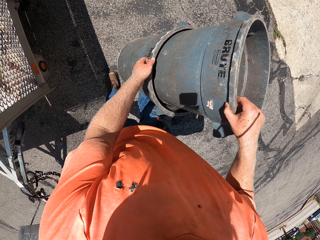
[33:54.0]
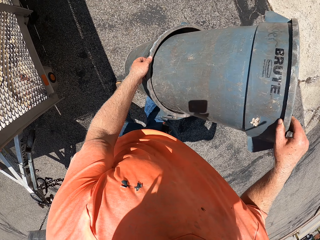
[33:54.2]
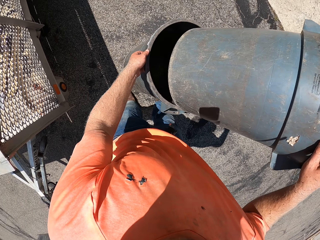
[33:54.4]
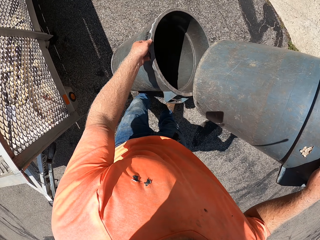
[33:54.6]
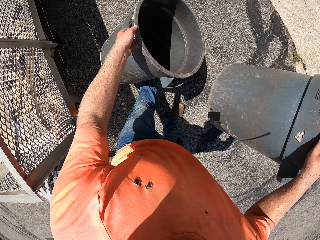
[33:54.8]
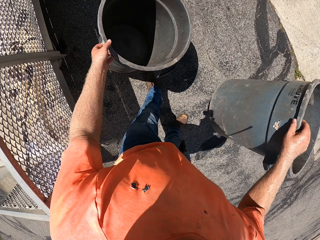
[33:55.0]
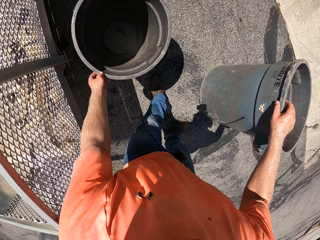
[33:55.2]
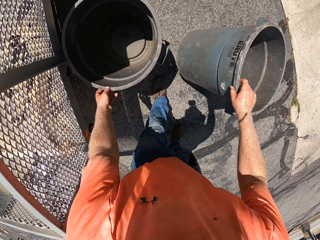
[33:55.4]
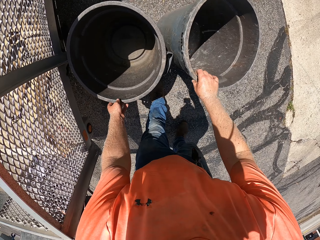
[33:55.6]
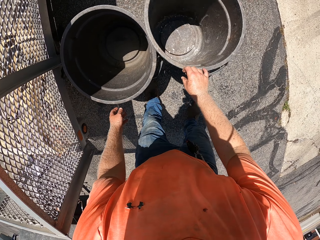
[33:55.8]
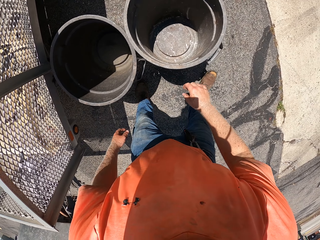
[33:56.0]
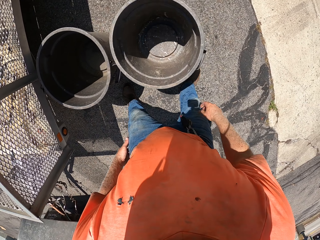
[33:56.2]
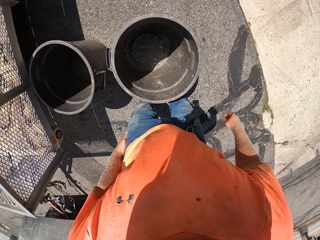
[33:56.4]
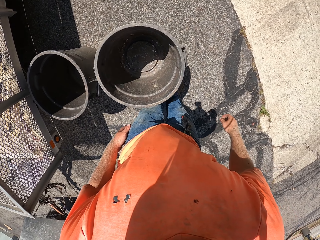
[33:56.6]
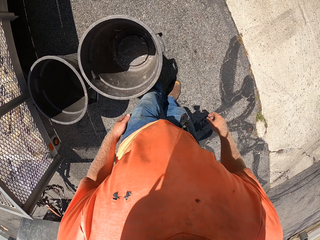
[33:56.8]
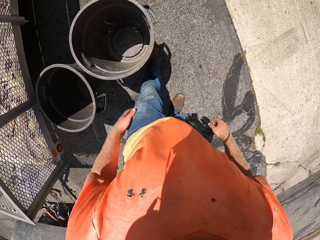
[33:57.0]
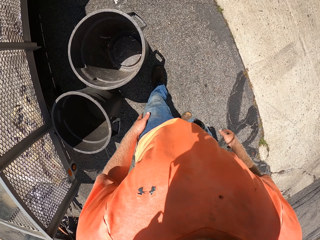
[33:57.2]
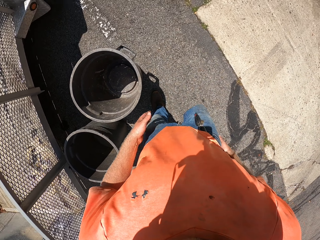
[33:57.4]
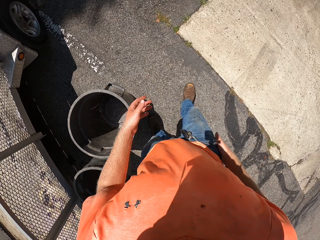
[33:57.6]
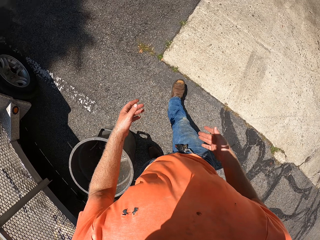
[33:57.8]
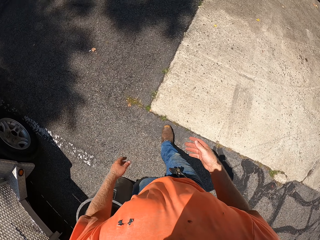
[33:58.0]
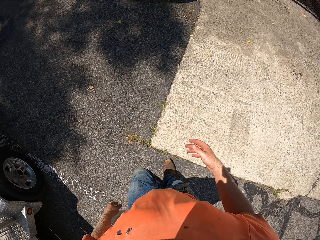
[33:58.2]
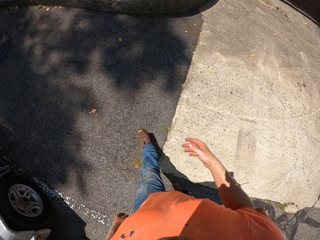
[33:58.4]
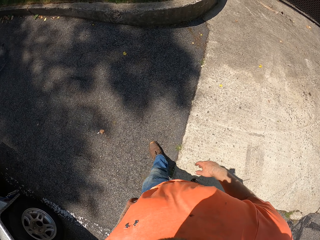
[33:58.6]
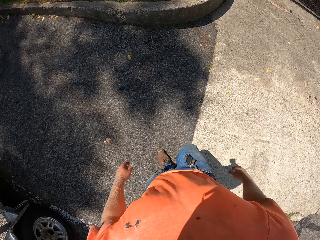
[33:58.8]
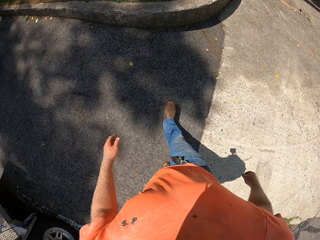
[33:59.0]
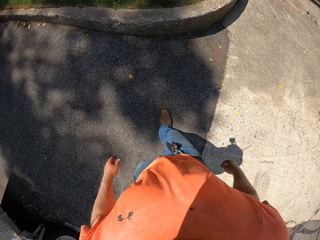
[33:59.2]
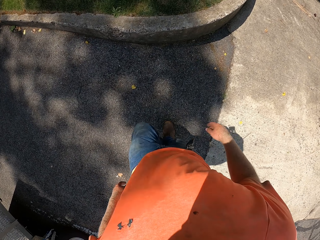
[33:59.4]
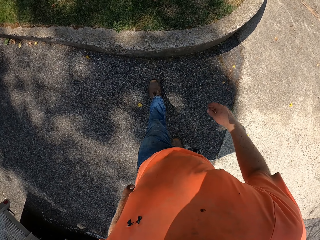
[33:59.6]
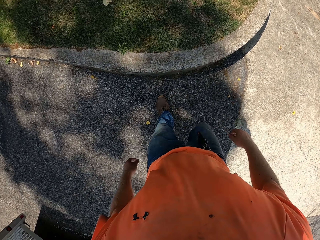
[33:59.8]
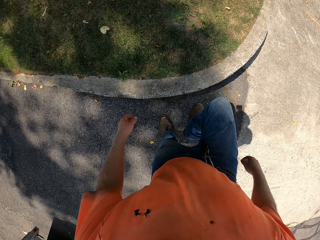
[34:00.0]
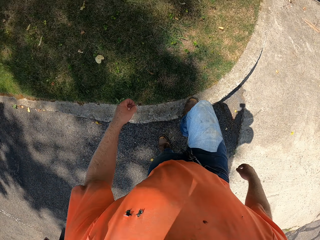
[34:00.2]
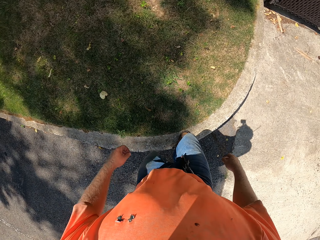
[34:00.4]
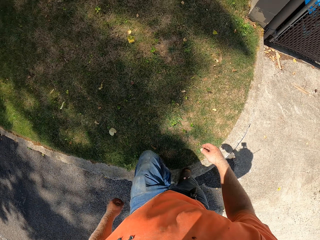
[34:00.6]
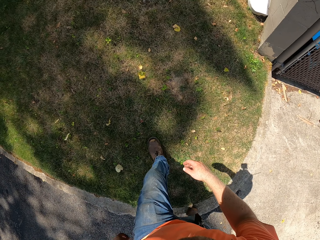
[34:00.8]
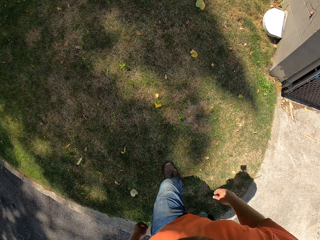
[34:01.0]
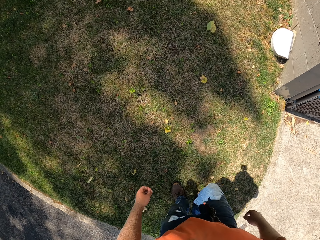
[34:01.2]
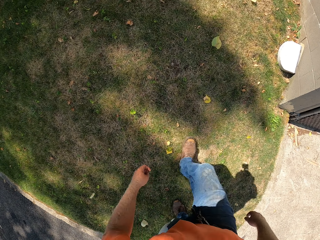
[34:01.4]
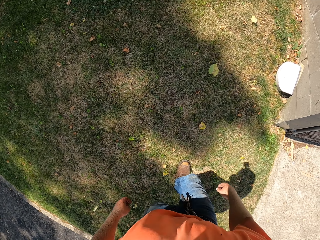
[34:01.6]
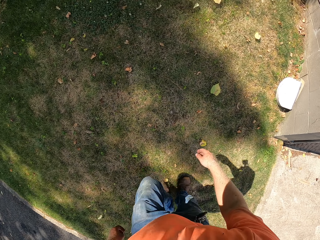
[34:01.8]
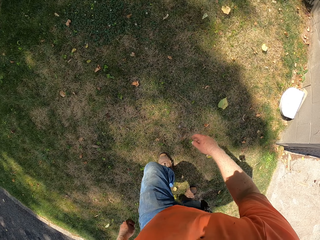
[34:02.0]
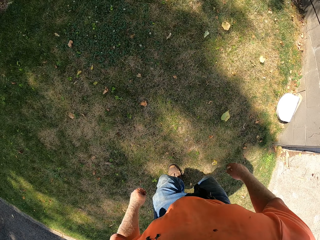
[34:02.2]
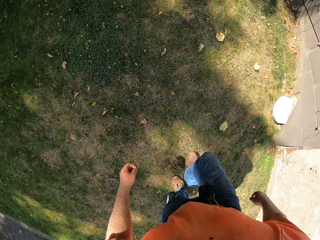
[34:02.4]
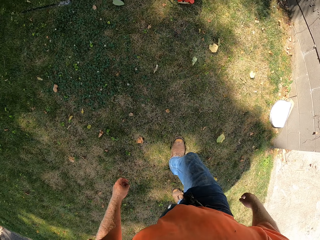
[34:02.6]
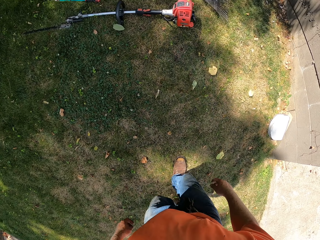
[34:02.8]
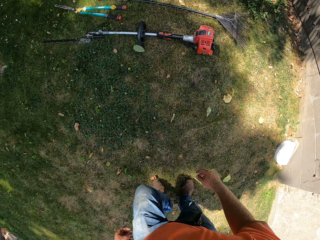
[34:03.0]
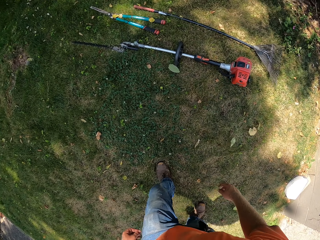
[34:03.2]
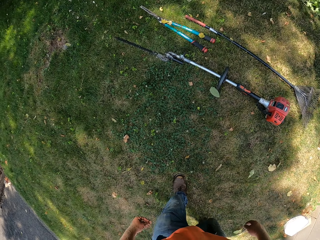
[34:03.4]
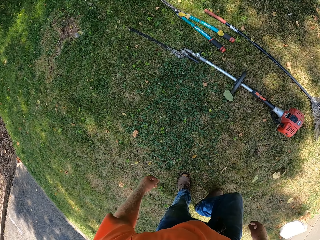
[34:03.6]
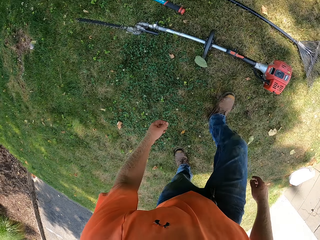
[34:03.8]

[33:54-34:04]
The camera wearer moves on the driveway. He lifts the litter bins. He drops the container on the ground with his left hand. He drops the container on the ground with his right hand. He kicks the container forward with his left leg. He drags the litter bin on the tarmac. He moves on the driveway. He walks into the garden from the sidewalk.

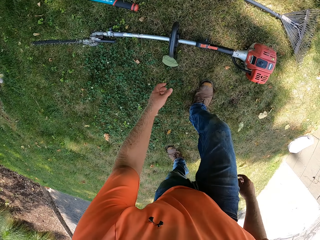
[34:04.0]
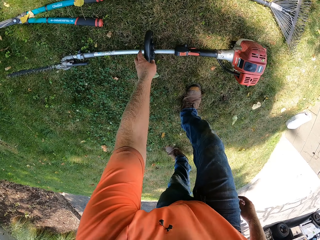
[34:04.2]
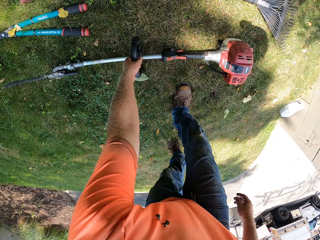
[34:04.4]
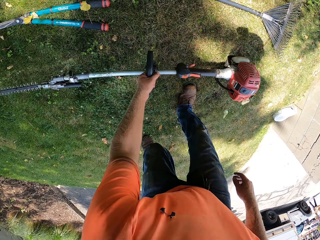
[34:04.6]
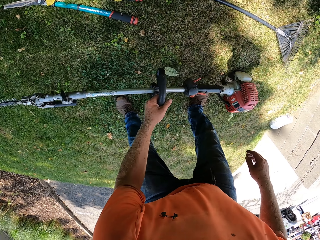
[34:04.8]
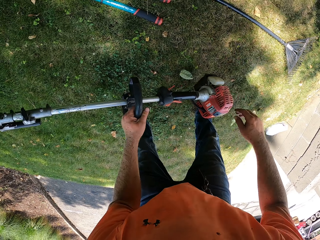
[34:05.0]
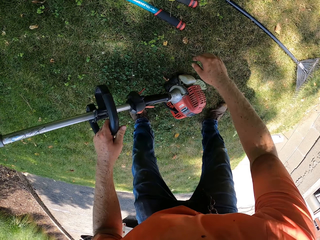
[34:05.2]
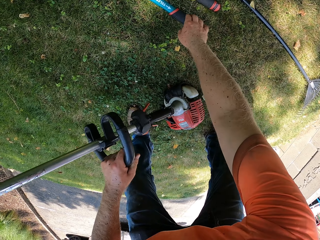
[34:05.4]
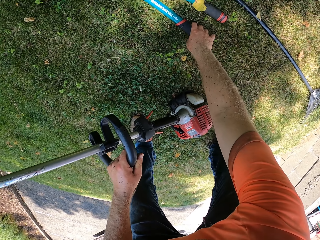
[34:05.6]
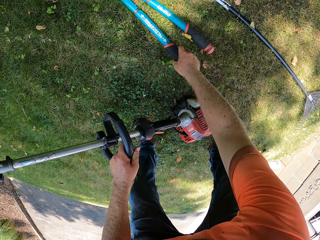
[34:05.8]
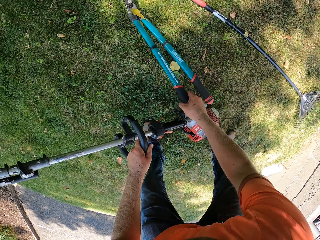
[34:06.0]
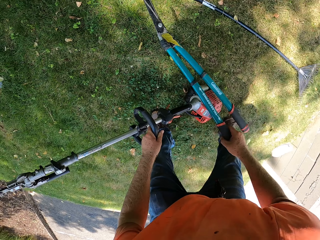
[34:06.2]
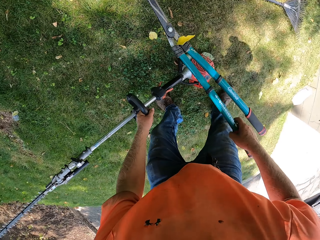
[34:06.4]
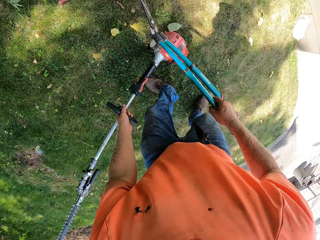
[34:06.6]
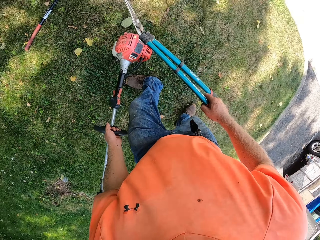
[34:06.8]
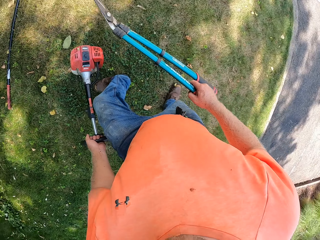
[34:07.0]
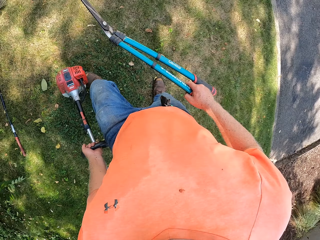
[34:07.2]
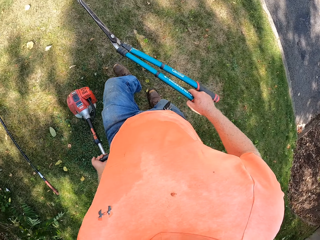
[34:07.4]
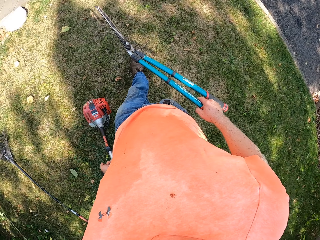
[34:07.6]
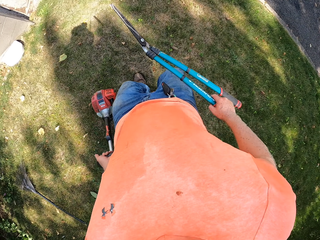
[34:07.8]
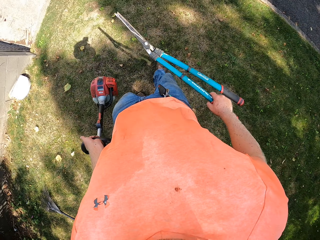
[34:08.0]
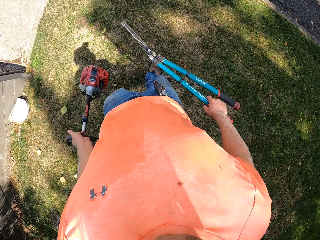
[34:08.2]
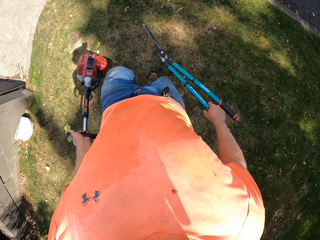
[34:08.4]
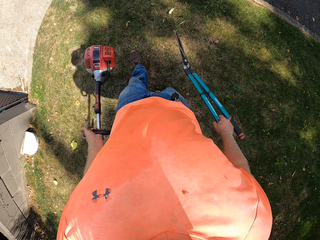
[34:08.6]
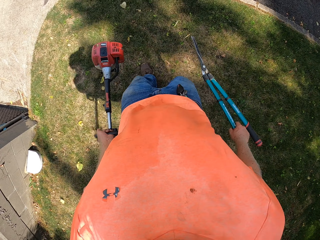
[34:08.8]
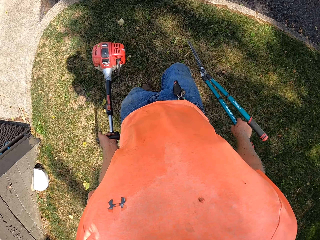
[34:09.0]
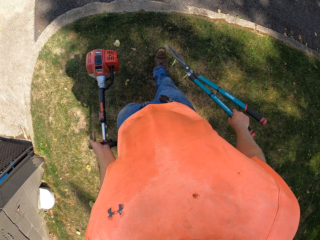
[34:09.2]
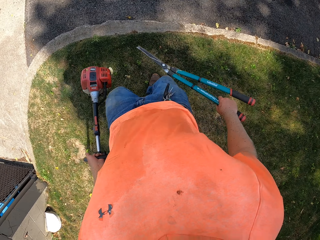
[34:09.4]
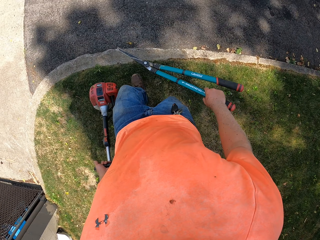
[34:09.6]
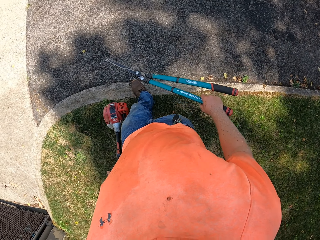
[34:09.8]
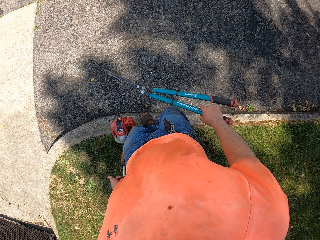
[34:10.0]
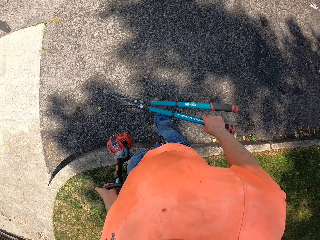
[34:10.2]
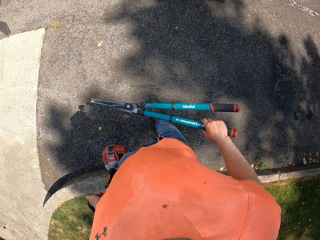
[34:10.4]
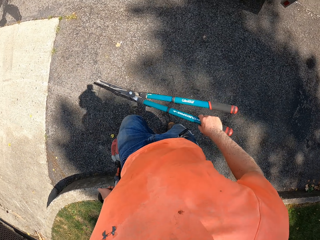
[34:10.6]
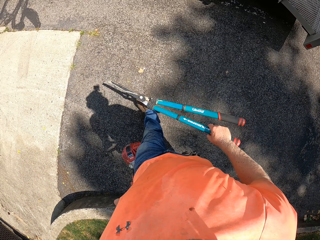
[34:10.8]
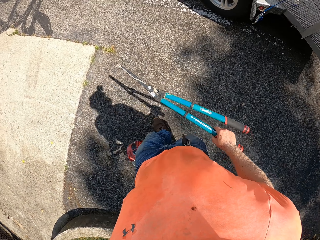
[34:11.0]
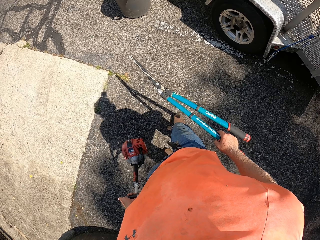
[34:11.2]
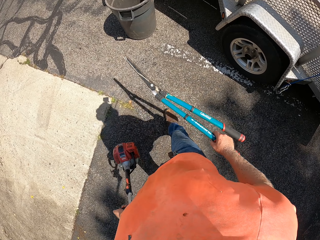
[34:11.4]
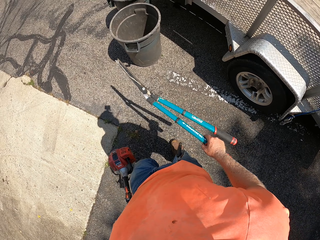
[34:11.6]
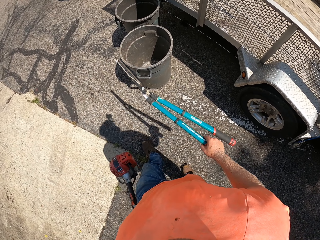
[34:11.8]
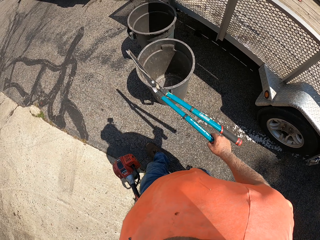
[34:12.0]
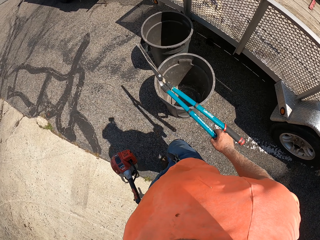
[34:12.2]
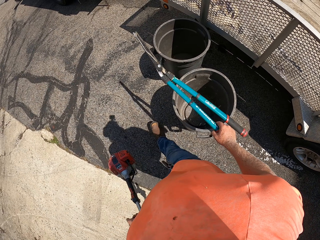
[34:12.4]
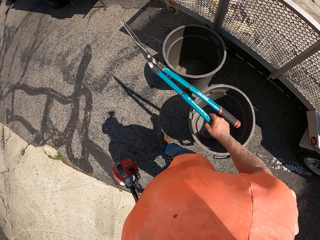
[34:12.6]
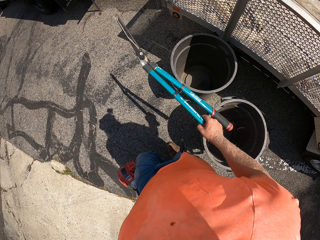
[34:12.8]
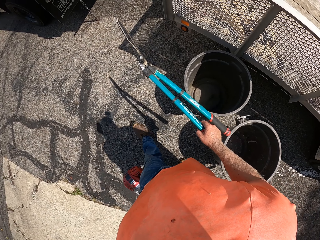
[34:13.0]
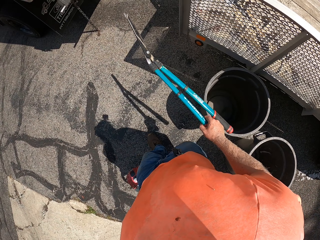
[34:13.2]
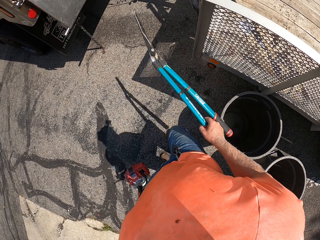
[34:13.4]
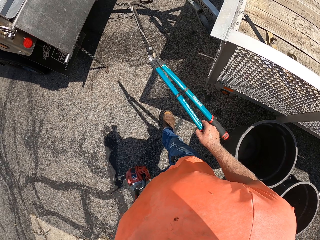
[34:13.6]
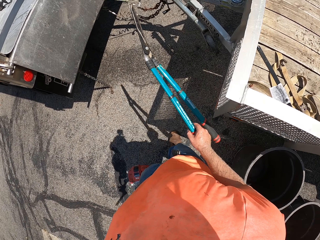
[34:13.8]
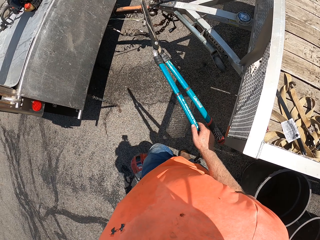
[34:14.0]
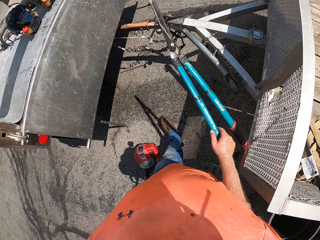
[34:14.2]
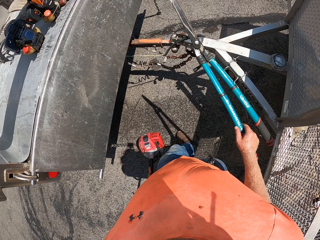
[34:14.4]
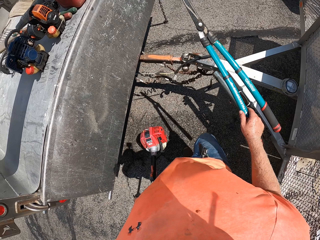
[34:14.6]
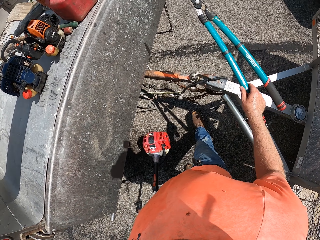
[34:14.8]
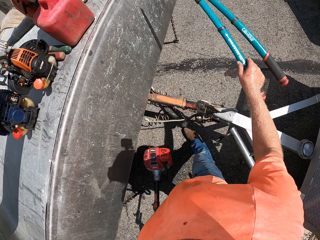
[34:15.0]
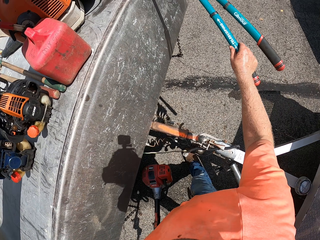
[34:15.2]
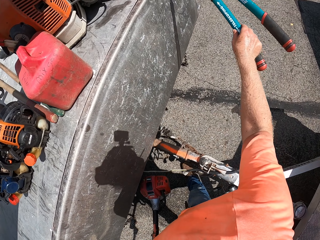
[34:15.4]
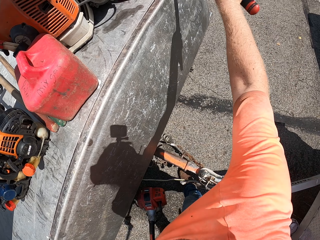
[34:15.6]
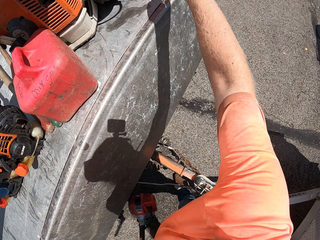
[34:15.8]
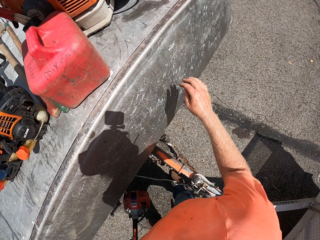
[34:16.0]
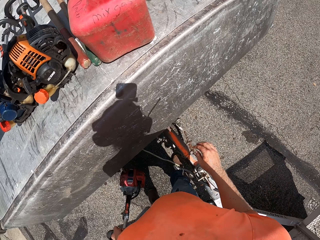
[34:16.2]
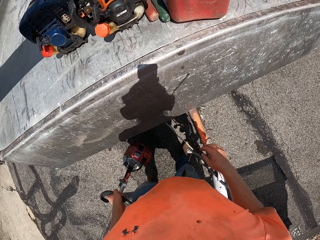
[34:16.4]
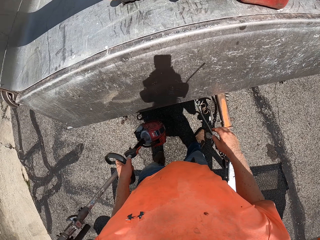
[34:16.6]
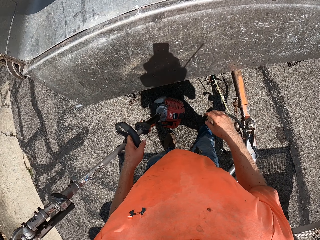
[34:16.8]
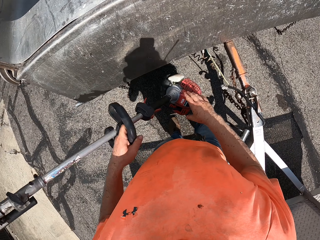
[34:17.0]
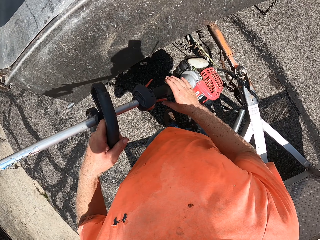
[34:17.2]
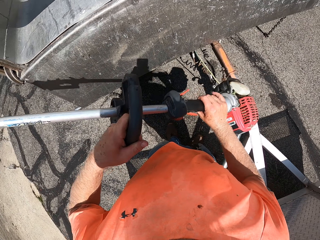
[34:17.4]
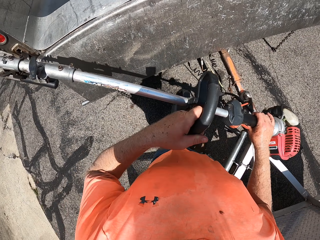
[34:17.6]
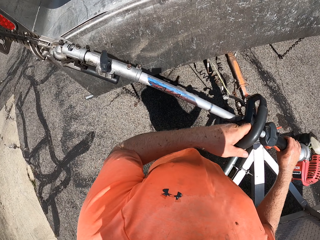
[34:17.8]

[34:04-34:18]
The camera wearer picks up an electric hedge trimmer from the ground with his left hand. He picks up a pair of secateurs from the ground with his right hand. He moves on the lawn. He steps on the driveway. He throws the pair of secateurs in the trunk of the truck with his right hand.
